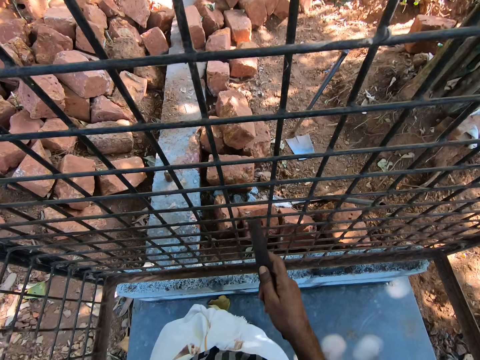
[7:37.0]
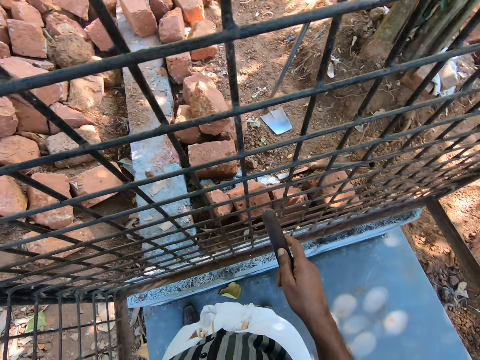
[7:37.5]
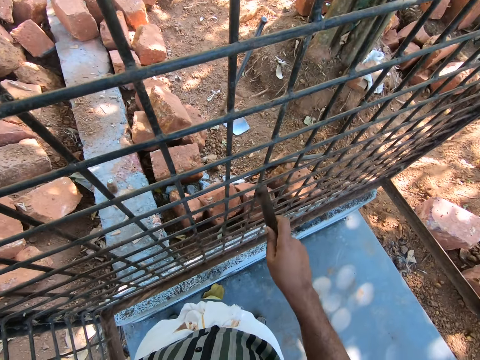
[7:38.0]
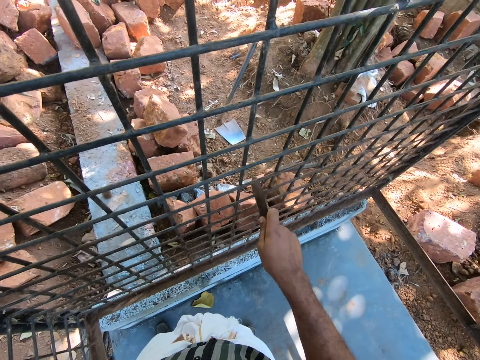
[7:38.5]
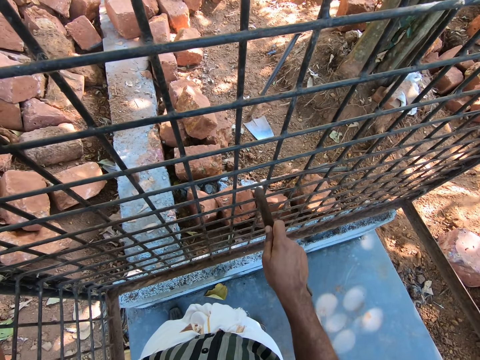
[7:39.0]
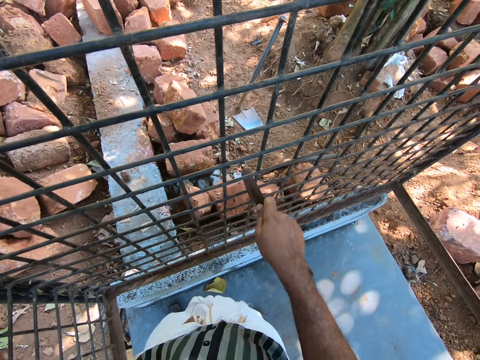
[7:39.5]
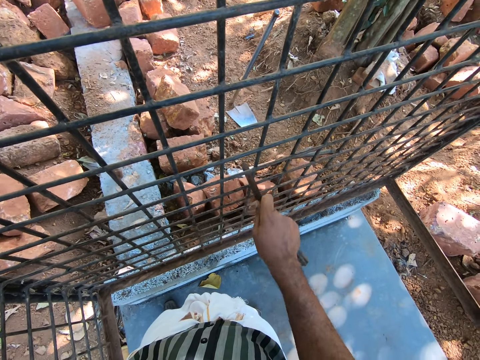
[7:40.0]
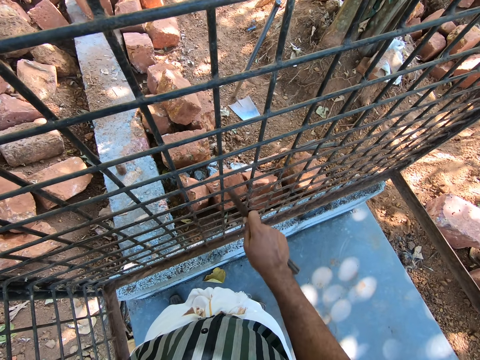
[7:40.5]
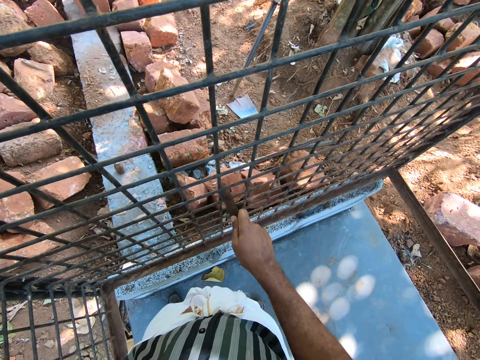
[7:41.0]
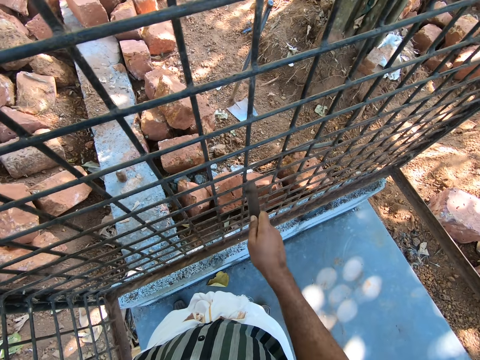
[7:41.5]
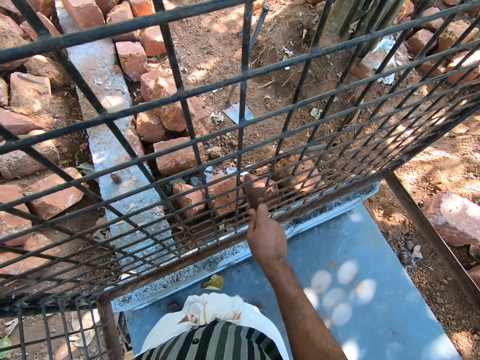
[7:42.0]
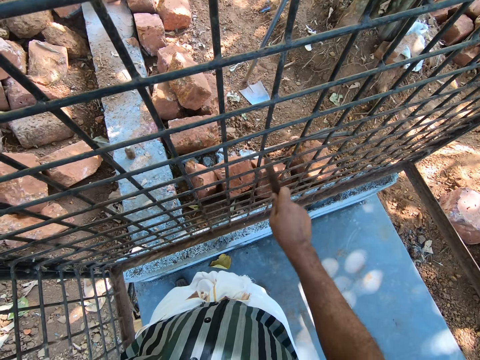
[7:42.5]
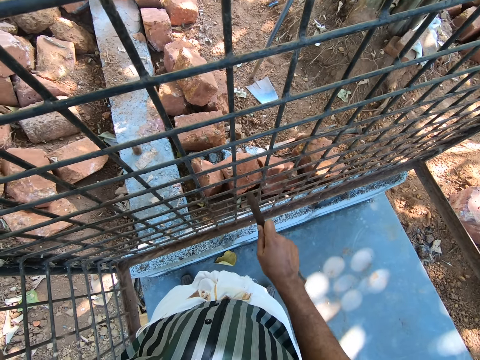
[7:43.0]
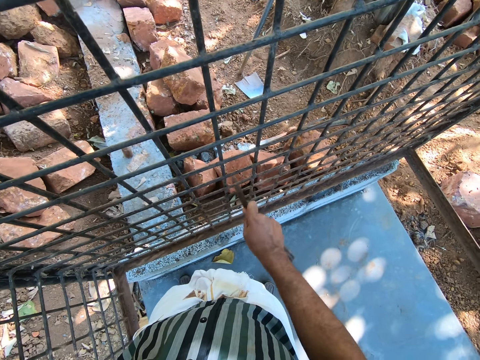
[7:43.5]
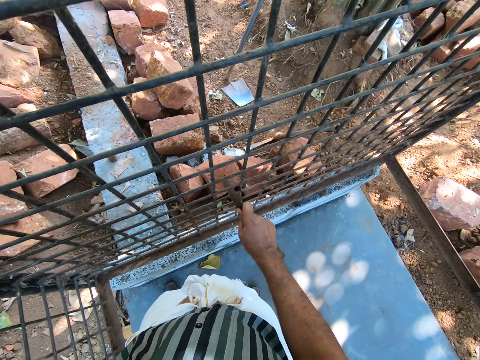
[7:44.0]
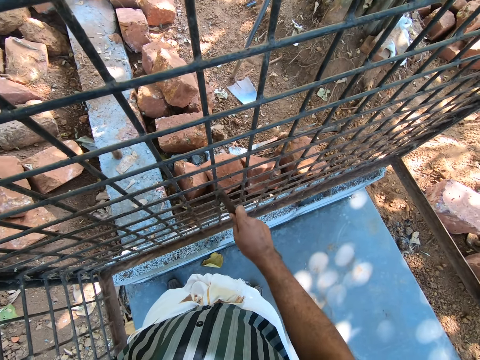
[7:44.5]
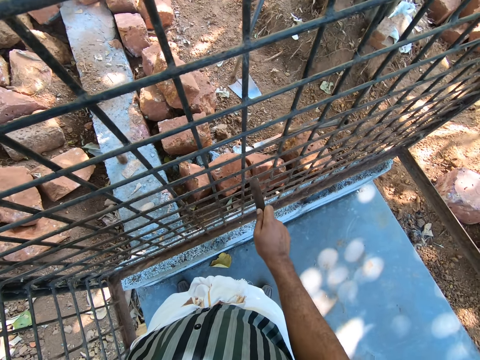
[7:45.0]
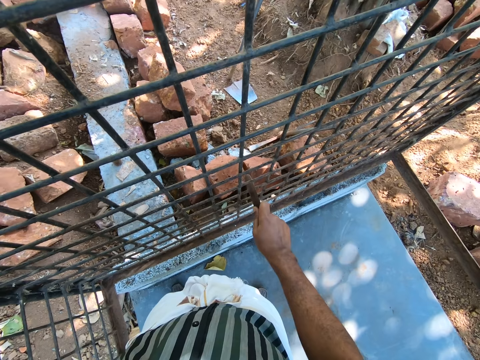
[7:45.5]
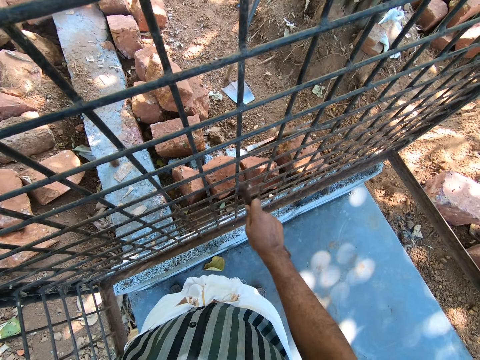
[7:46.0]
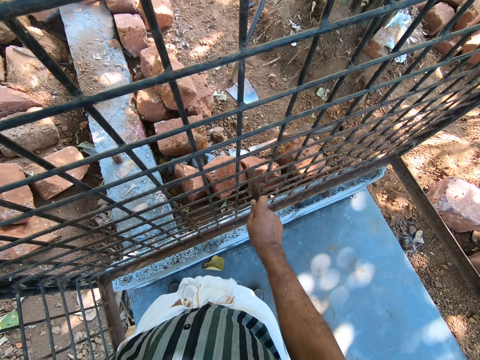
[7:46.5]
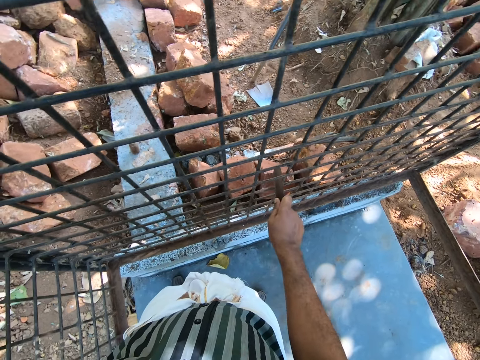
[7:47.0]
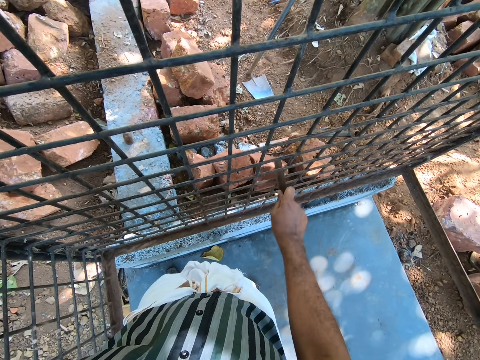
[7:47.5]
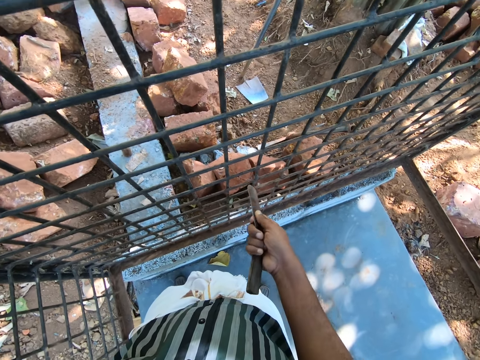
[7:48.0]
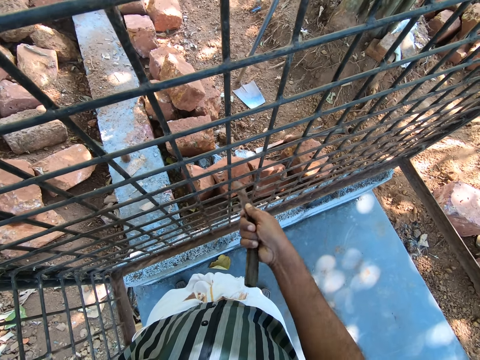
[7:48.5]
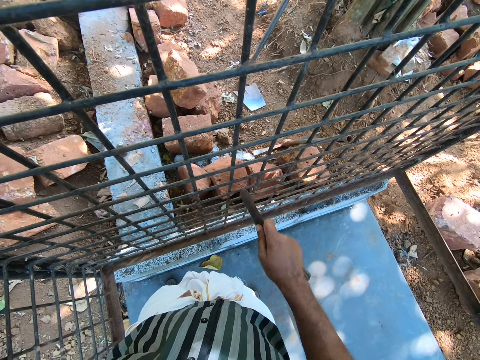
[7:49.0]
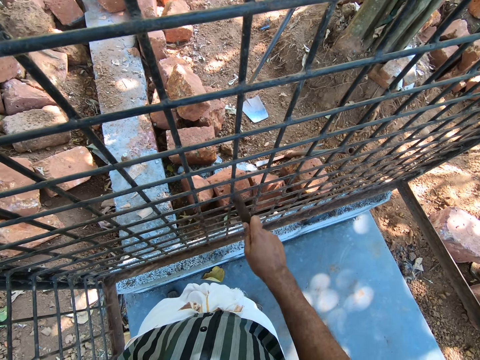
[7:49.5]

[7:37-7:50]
The camera wearer sands the grill. They scrape the metal.

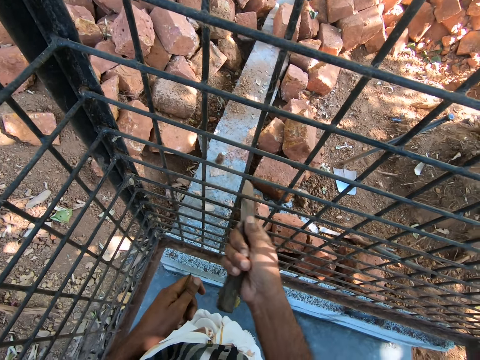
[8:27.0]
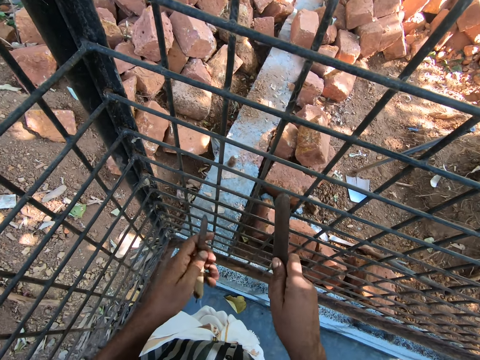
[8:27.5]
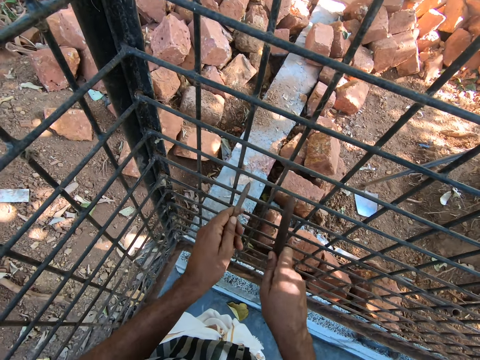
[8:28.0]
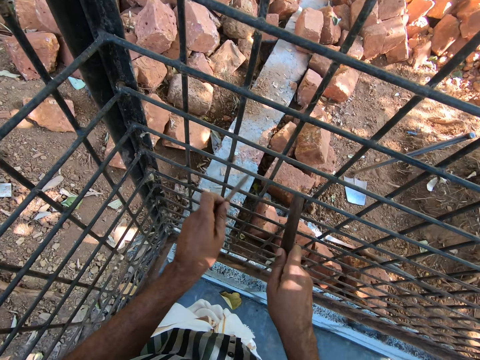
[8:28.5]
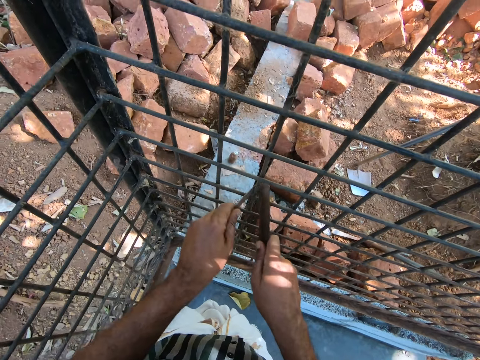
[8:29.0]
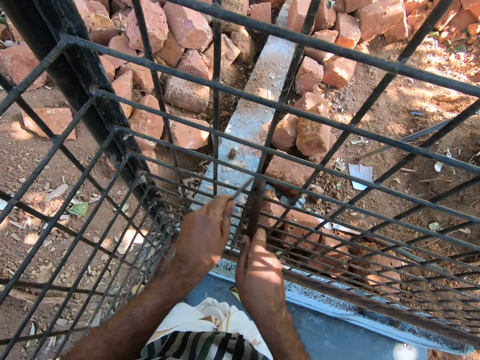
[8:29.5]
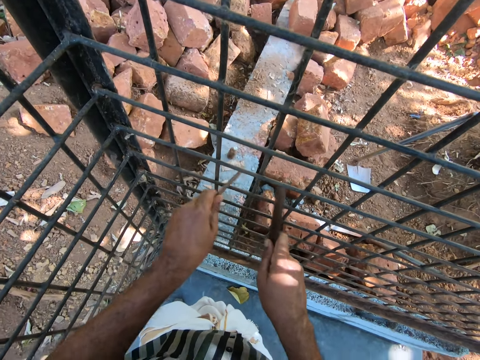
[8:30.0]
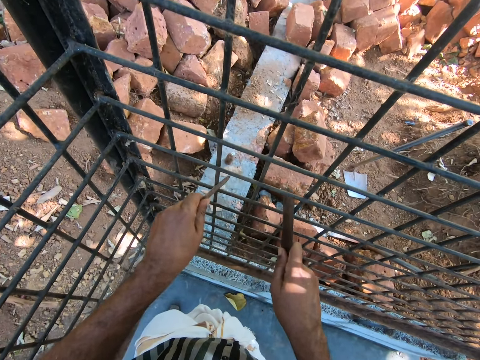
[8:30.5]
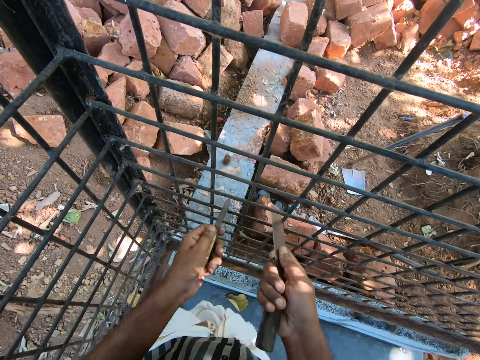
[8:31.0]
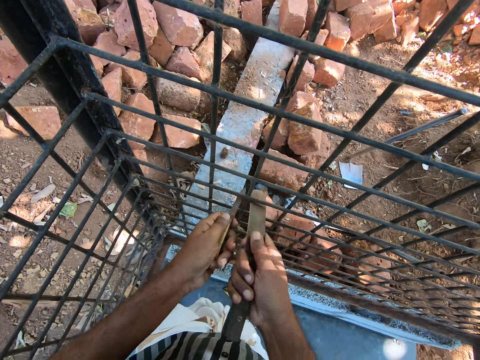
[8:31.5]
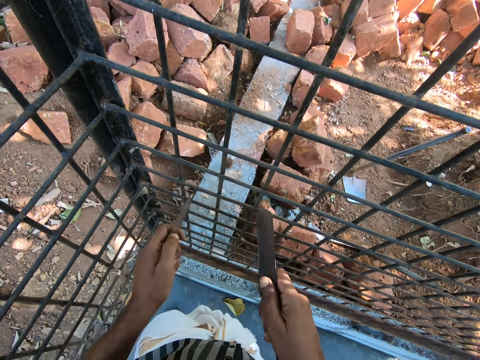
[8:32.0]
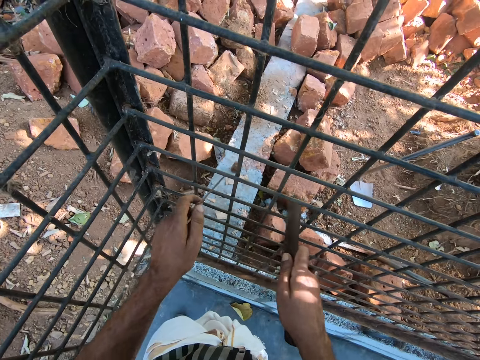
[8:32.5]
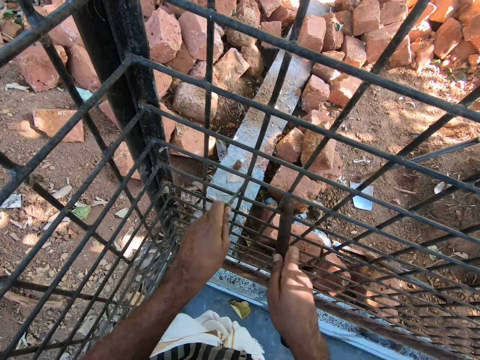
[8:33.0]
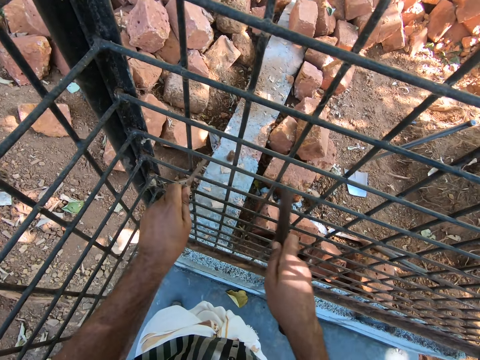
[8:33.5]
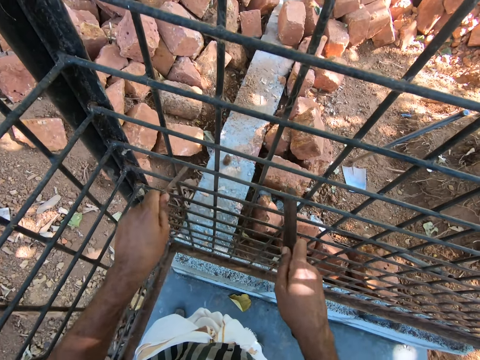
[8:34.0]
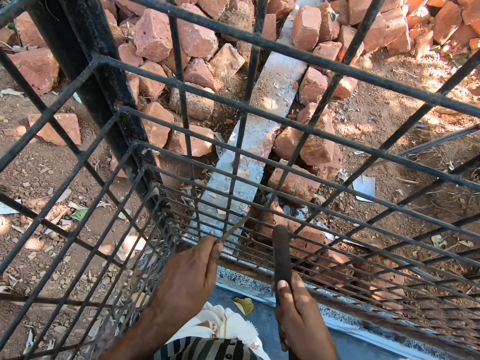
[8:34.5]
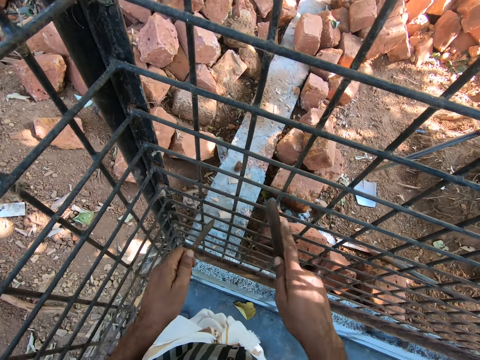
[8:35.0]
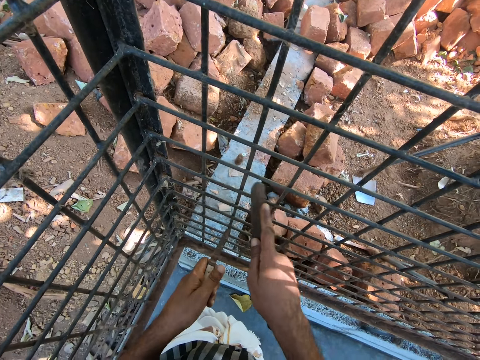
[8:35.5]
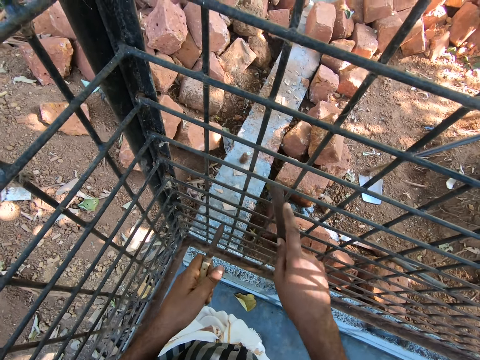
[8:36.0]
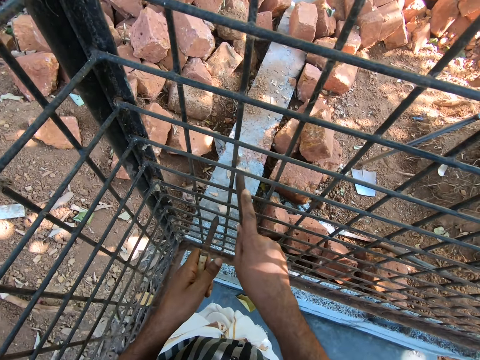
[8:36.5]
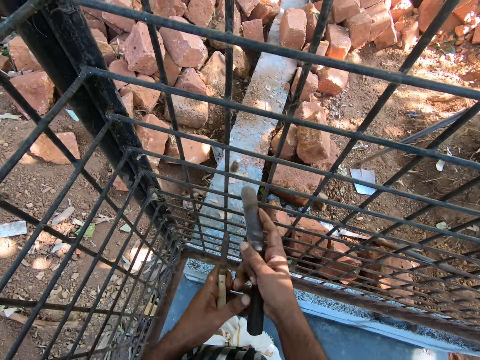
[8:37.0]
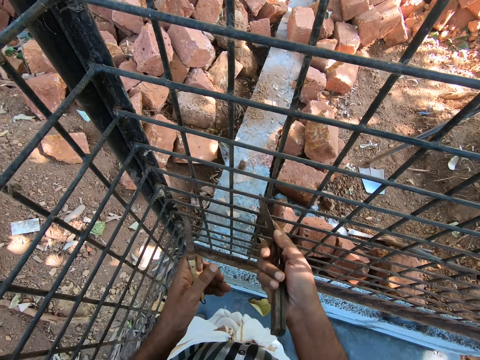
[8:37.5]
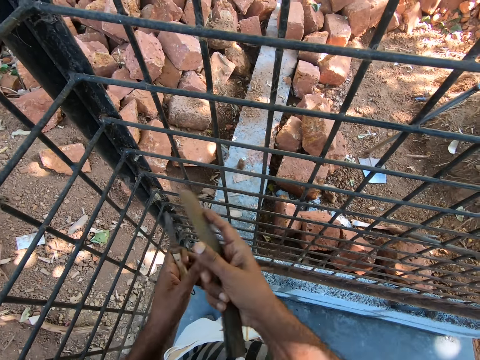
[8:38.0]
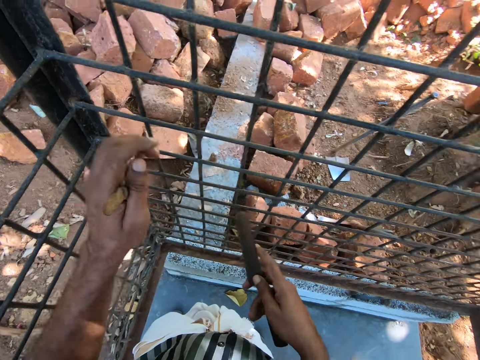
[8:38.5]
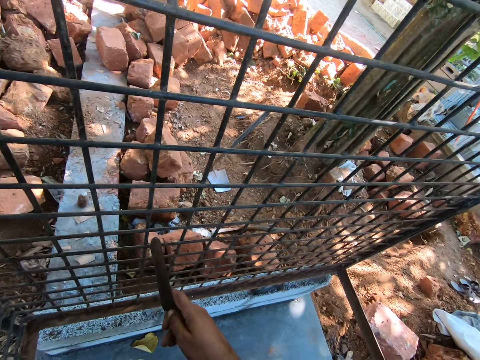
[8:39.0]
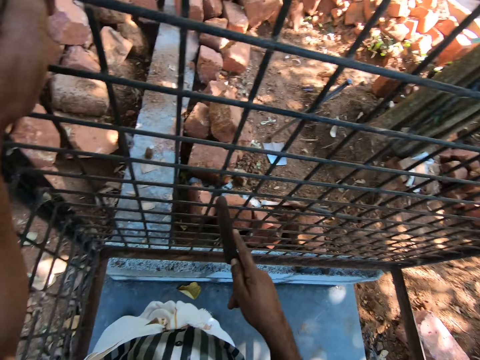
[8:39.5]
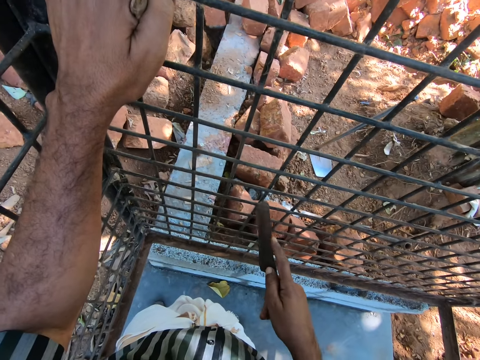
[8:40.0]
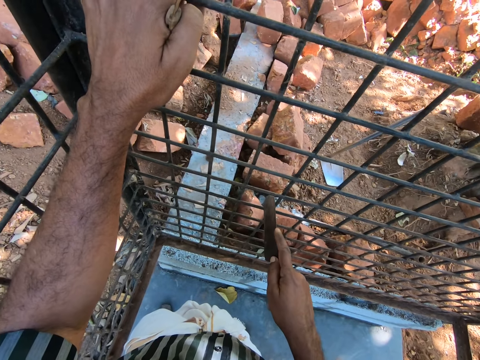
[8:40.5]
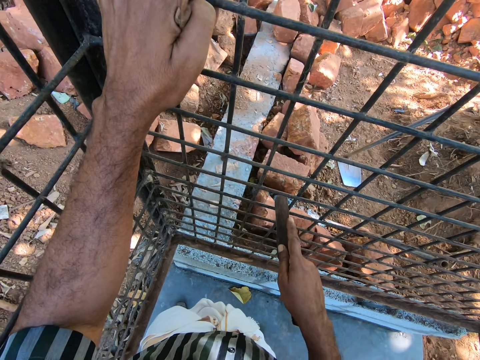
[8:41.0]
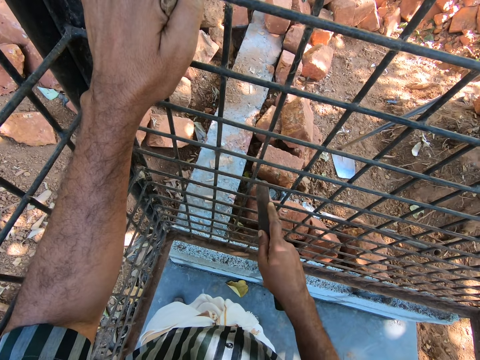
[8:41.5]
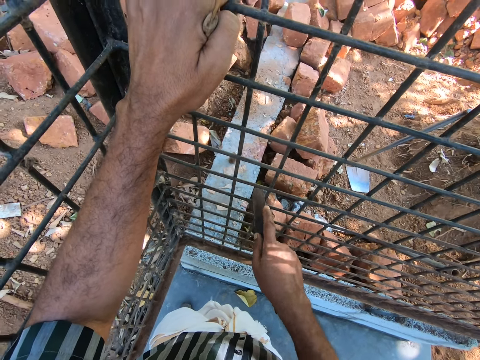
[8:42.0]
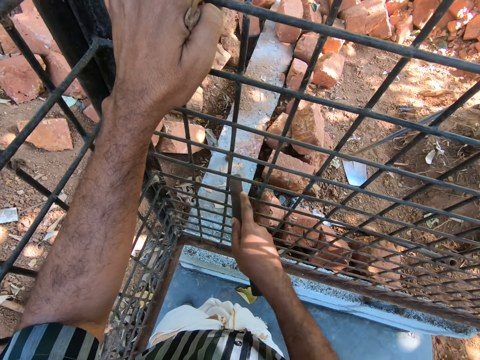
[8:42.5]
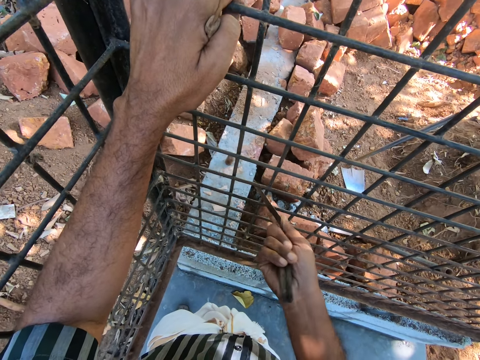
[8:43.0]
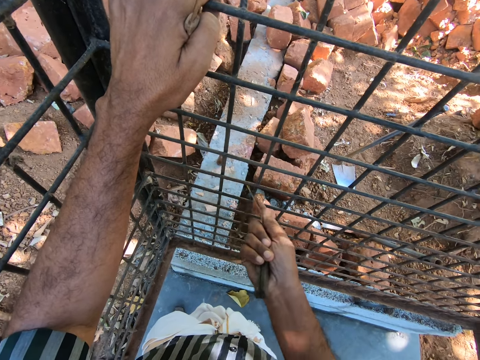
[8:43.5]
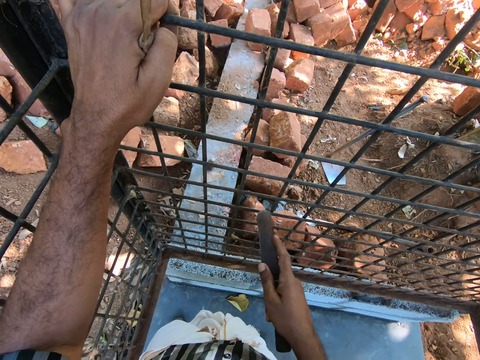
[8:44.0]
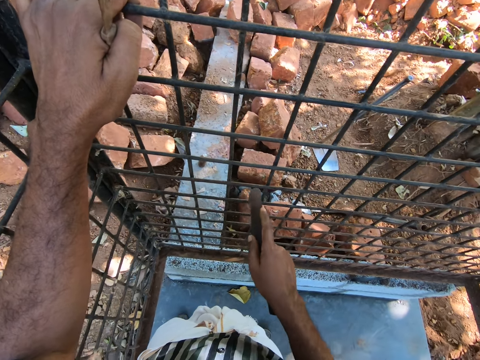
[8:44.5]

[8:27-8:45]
The camera wearer sands the grill with both hands. They scrape the wire metal with the chisel. They converse with someone. They hold the chisel with the left hand. They sand the grill.
